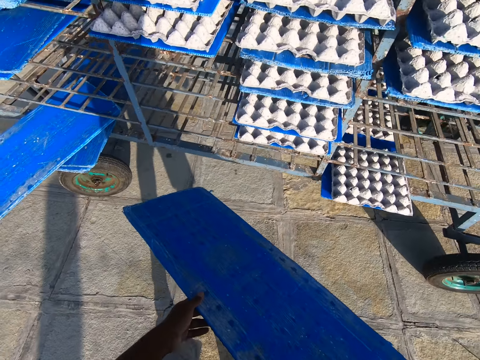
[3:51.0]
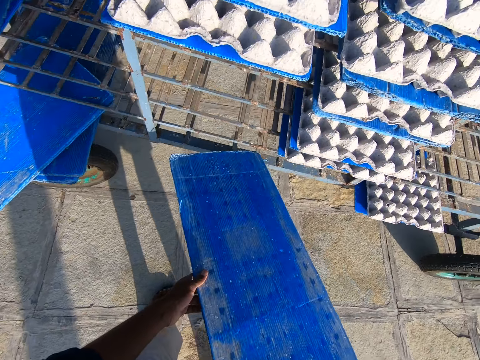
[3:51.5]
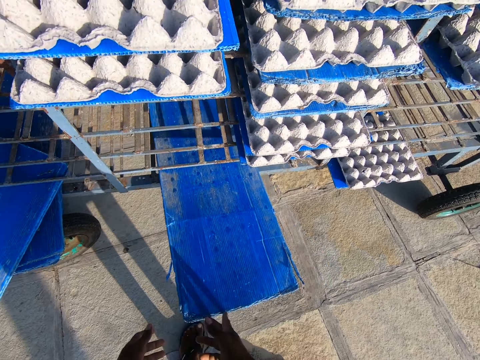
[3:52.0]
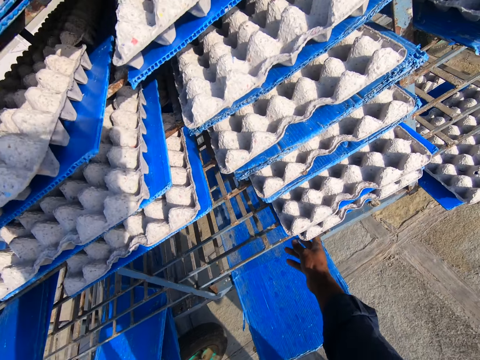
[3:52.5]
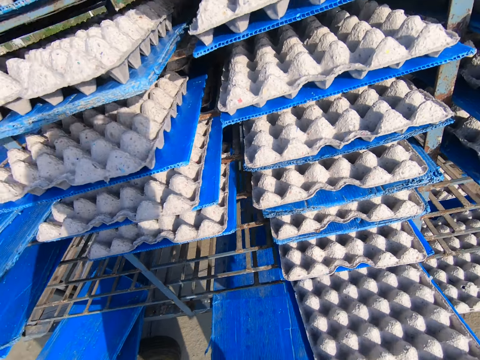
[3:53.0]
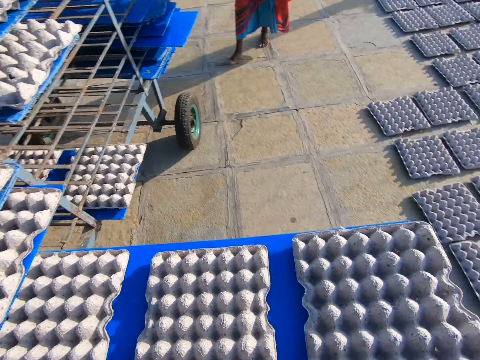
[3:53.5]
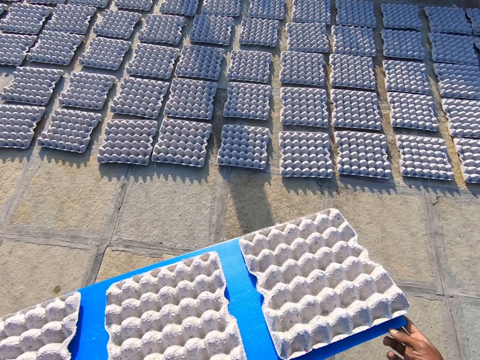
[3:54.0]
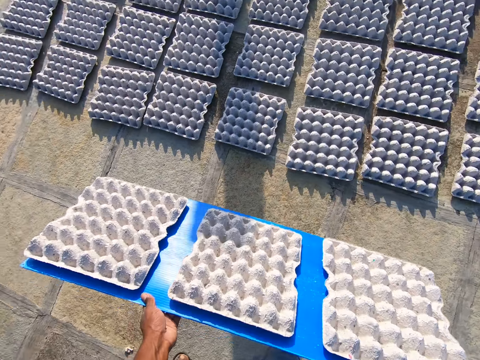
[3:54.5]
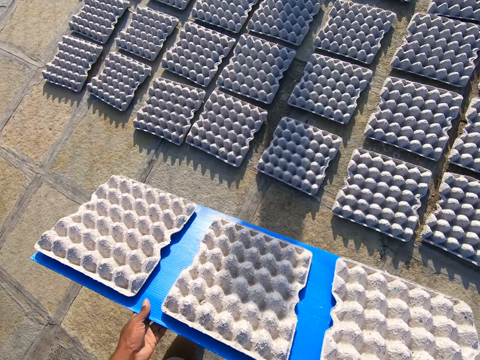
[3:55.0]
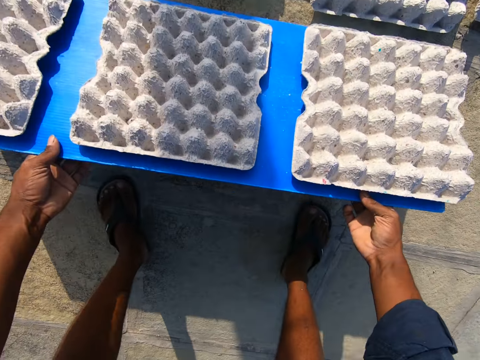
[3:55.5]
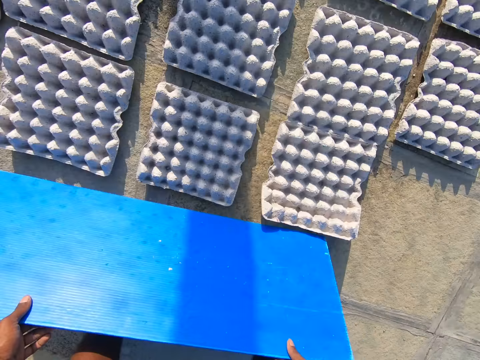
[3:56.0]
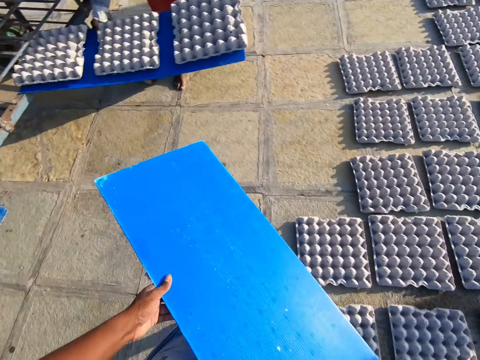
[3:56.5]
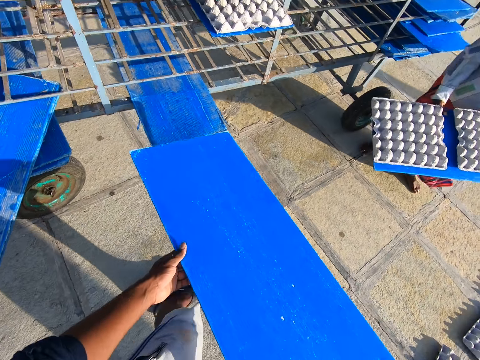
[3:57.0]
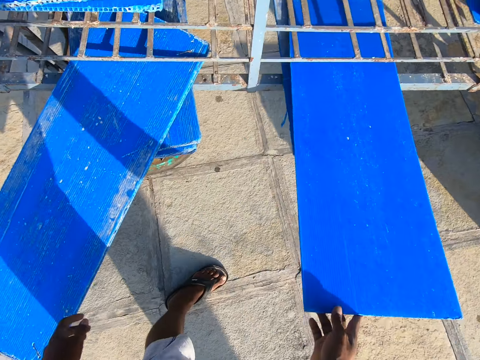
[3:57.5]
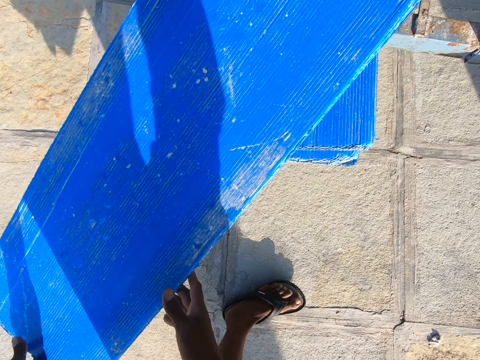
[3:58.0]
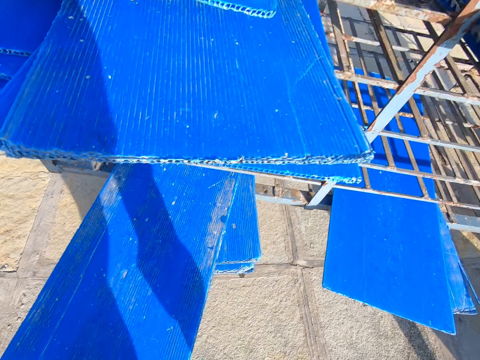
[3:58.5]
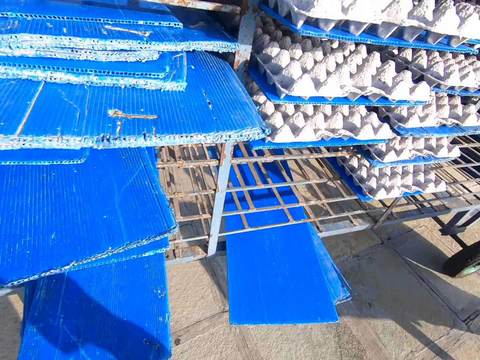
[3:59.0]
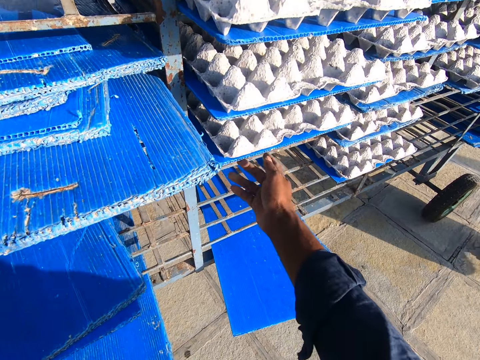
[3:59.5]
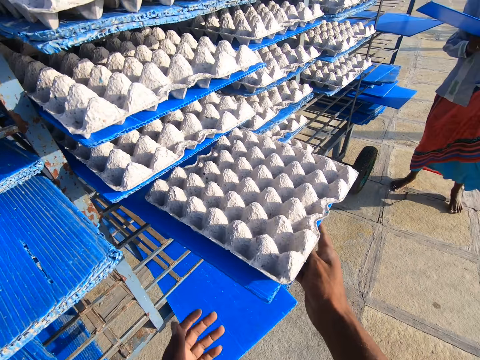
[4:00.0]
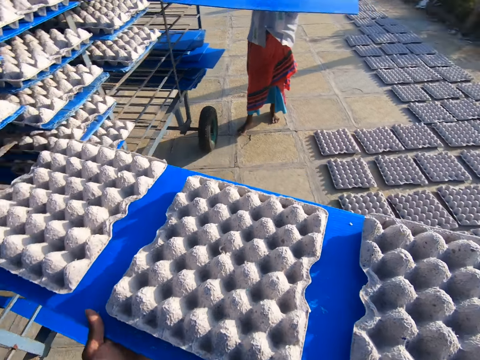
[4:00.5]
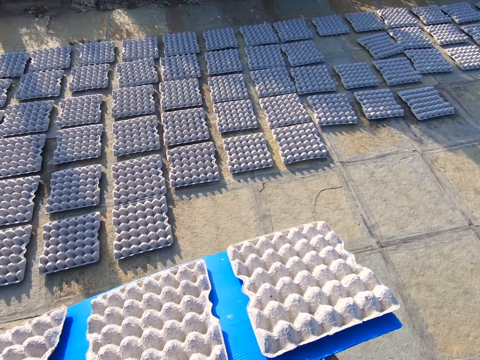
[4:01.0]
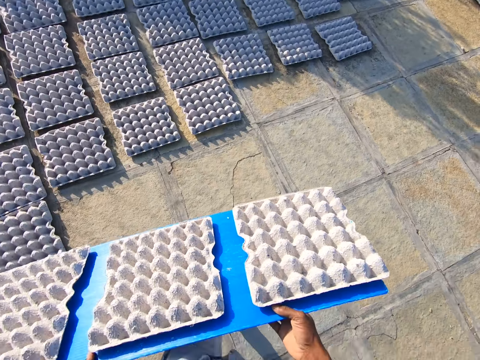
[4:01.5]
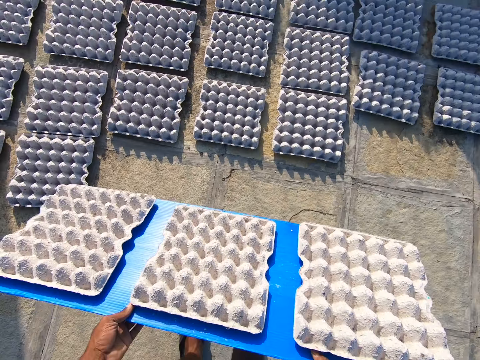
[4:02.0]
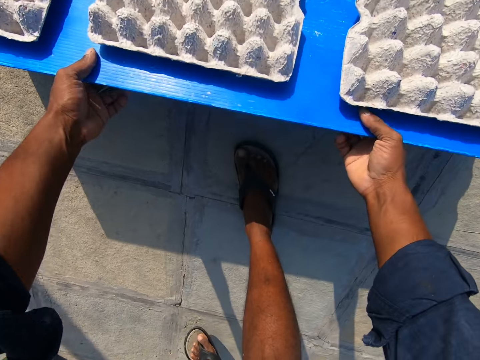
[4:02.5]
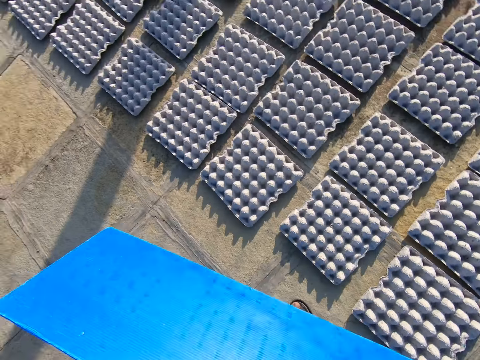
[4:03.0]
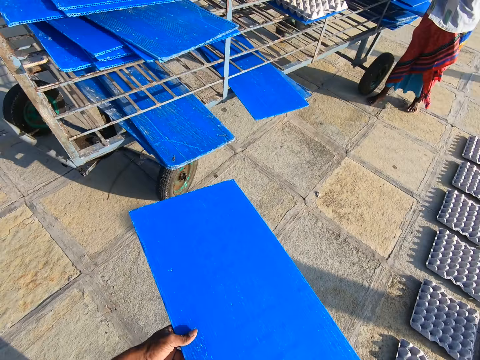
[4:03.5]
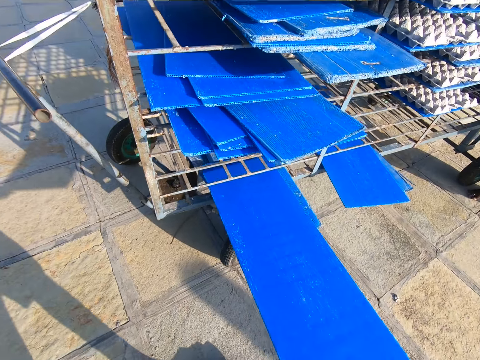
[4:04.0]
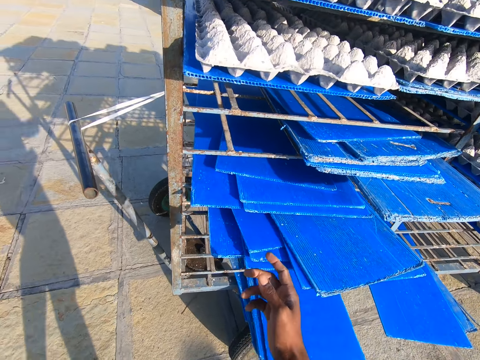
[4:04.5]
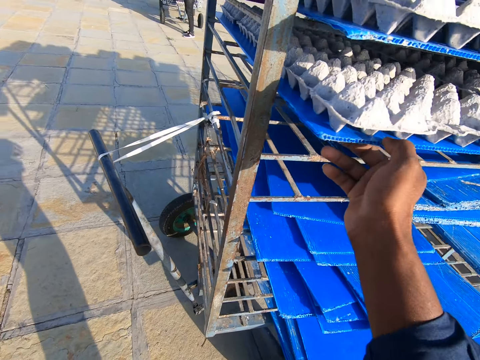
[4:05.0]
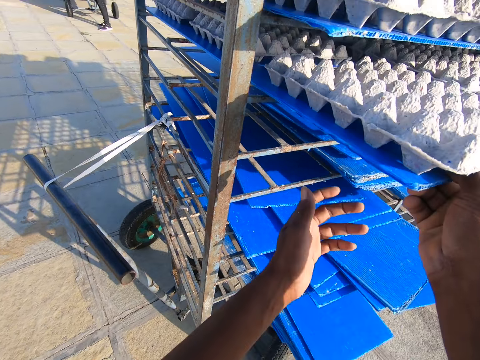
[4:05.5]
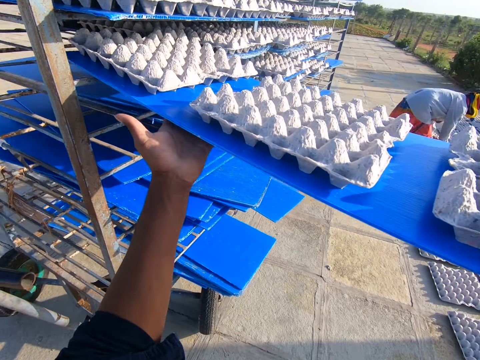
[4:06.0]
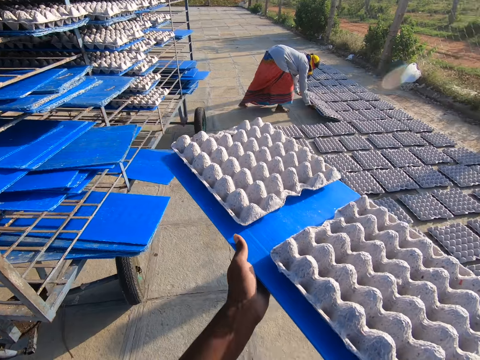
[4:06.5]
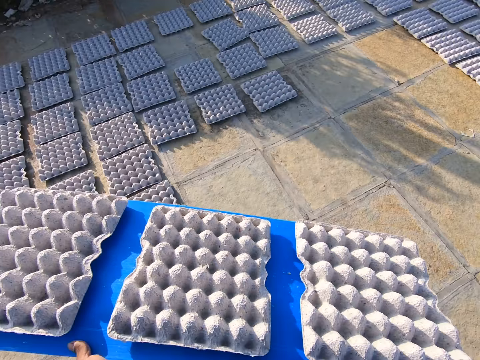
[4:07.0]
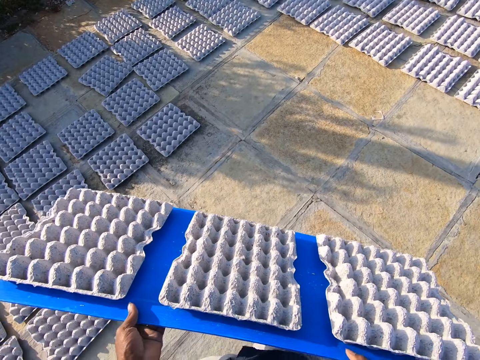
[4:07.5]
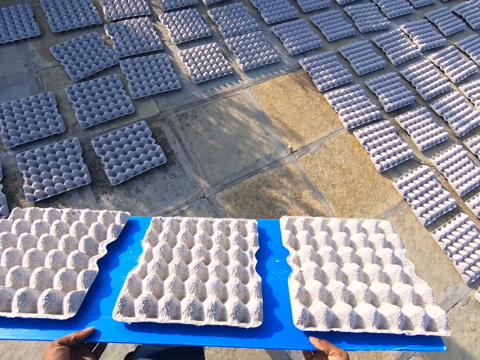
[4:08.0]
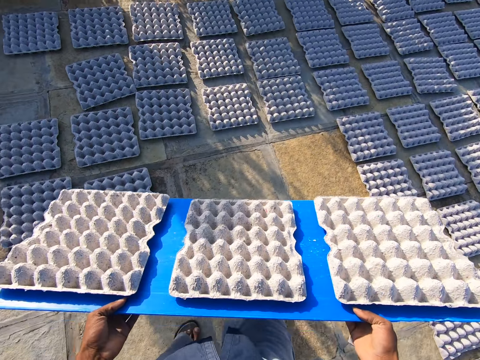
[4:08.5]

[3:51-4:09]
The camera wearer carries the board to the trolley. He keeps the plastic tray or board on the rack or trolley with both hands. He drags the plastic tray with his right hand. He carries the plastic tray with some egg trays or crates on it from the rack with both hands. He drops the egg trays on the plastic tray on the floor with both hands. He carries the board to the trolley. The man carries a board of crates from the trolley. The camera wearer keeps the plastic tray on the rack with both hands. He positions another board in the trolley. He drags the plastic tray with his right hand. He carries the plastic tray with some egg trays on it from the rack with both hands. The man drags the plastic tray with his right hand and drops the carrier board in the trolley. The camera wearer drops the egg trays on the plastic tray on the floor with both hands. He carries the board to the trolley and drops the board in the trolley. He carries the board of crates from the trolley. The man drops the crates from the board on the ground.

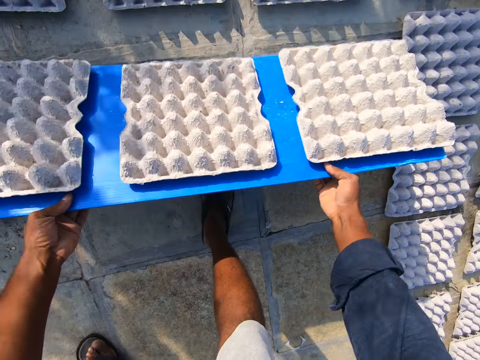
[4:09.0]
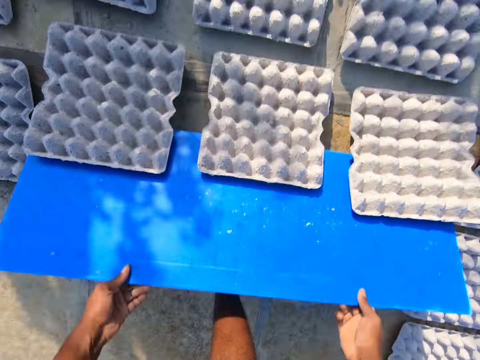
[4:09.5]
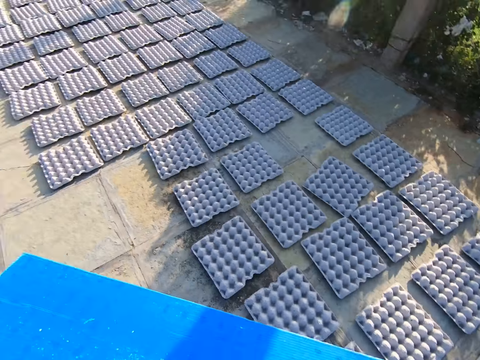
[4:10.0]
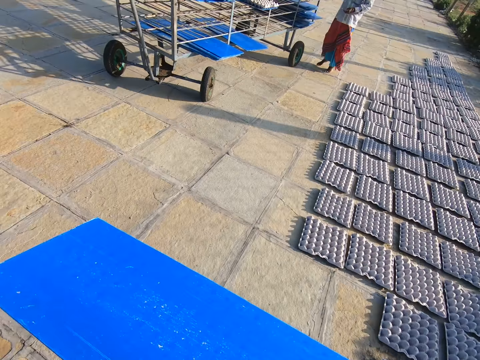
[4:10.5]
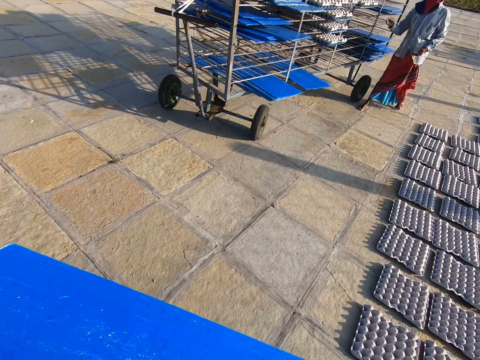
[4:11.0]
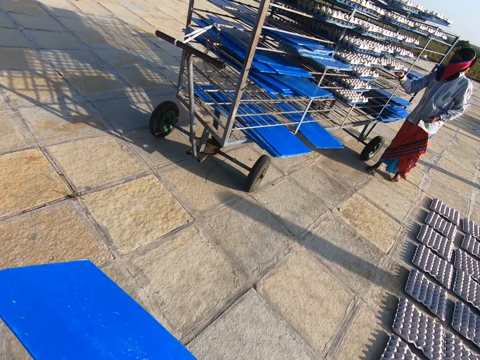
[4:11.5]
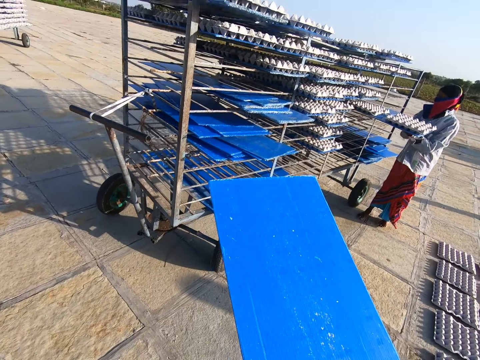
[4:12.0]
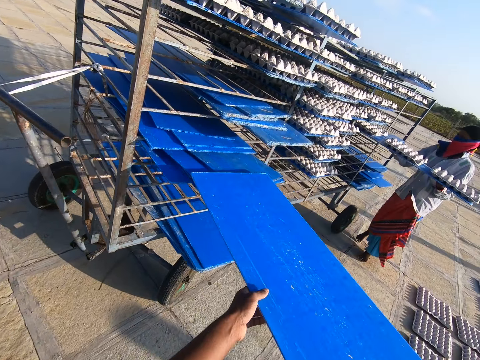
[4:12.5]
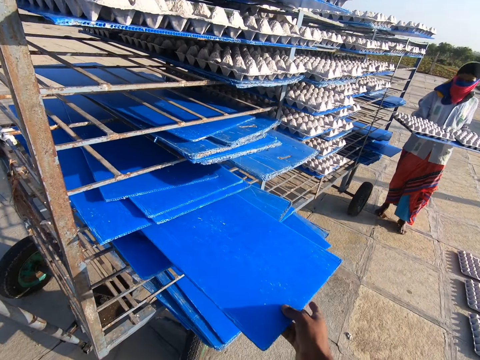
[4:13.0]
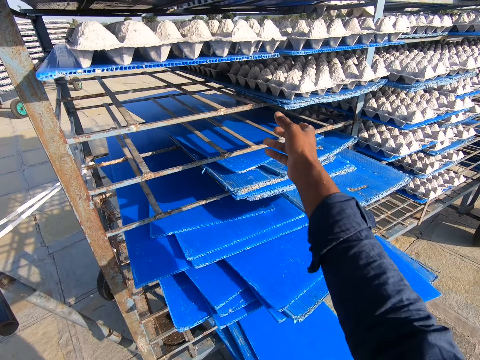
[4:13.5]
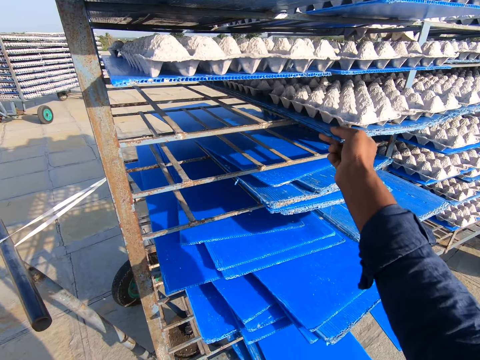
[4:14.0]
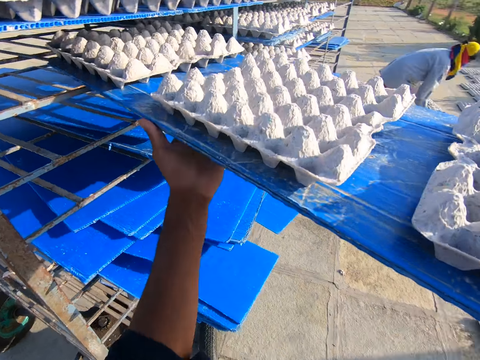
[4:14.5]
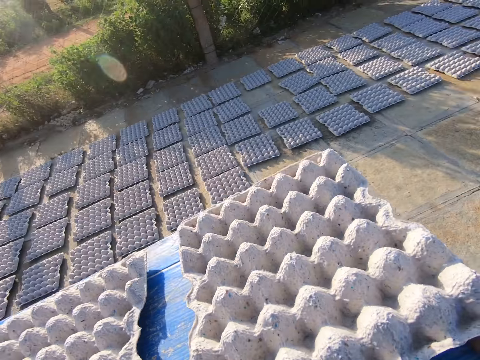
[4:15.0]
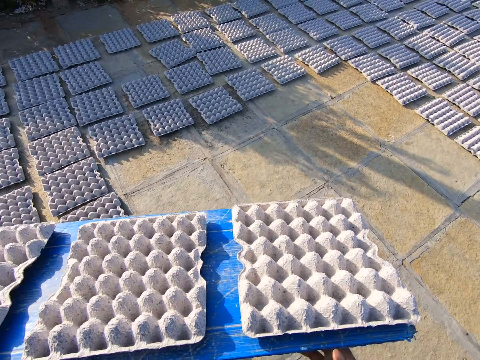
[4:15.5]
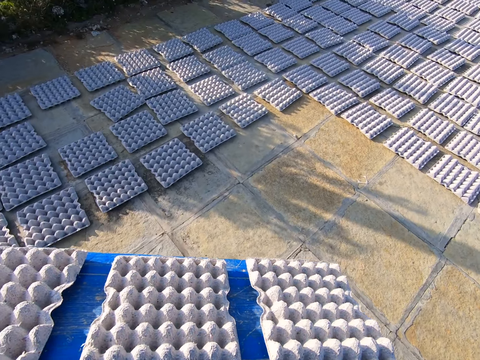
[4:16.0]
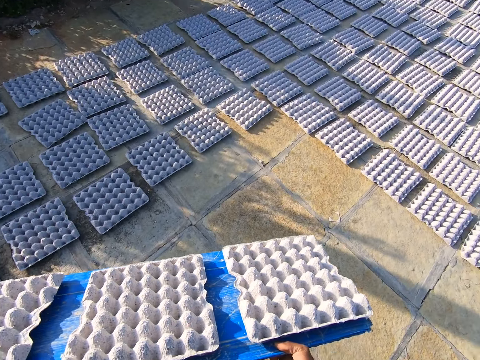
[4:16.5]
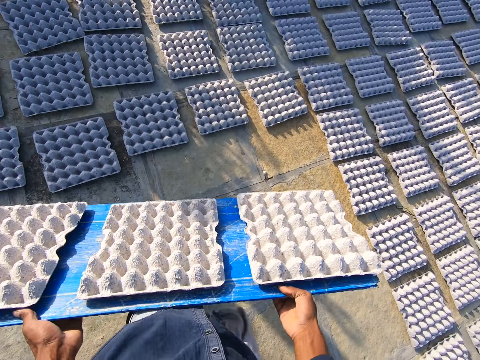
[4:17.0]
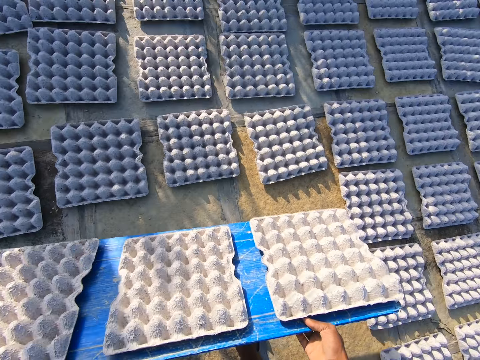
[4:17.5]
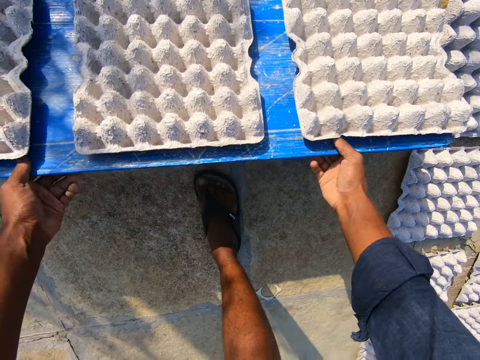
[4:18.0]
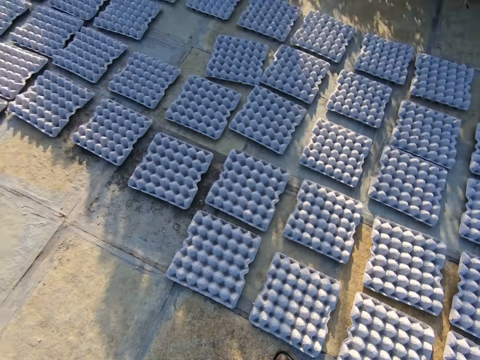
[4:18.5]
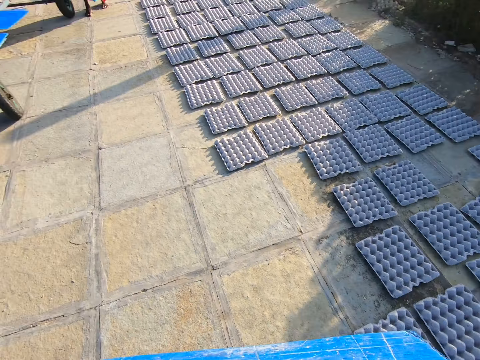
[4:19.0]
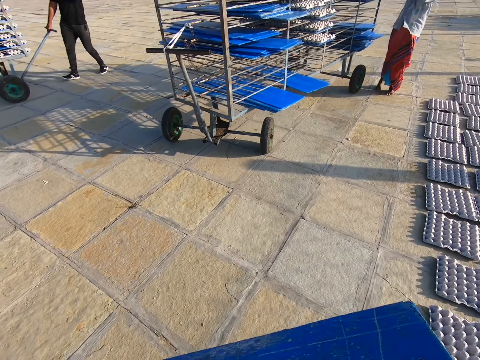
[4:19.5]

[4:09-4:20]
The camera wearer drops the crates from the board on the ground. He carries the board to the trolley. The man carries a plastic tray or board with some egg trays or crates on it from the rack or trolley with both hands. The camera wearer keeps the plastic tray on the rack with both hands. He drags the plastic tray with his right hand. He carries the plastic tray with some egg trays on it from the rack with both hands. He drops the egg trays on the plastic tray on the floor with both hands.
